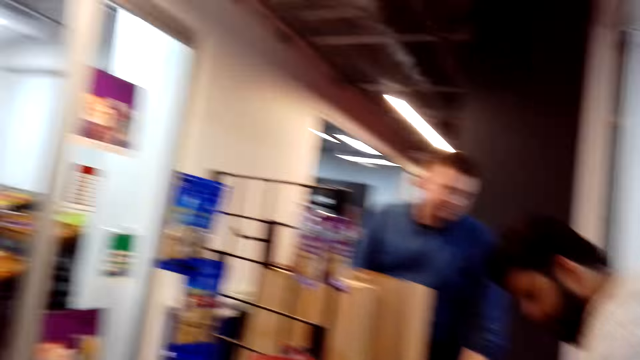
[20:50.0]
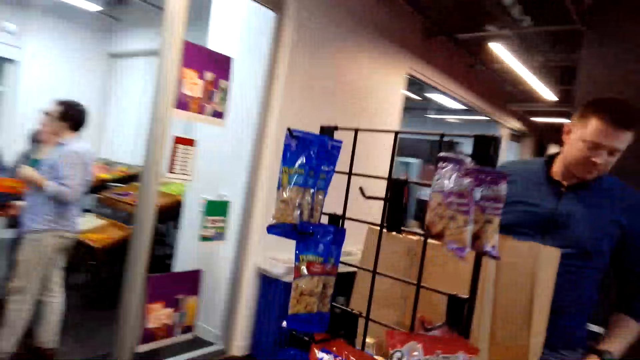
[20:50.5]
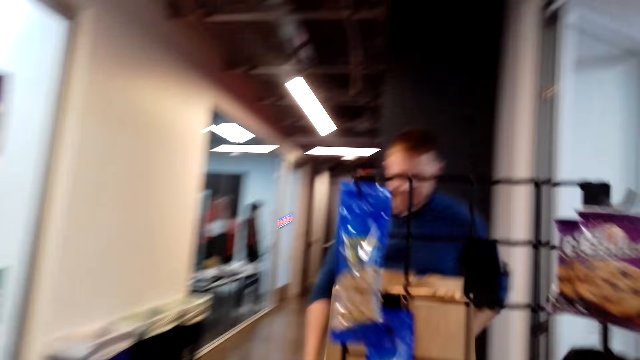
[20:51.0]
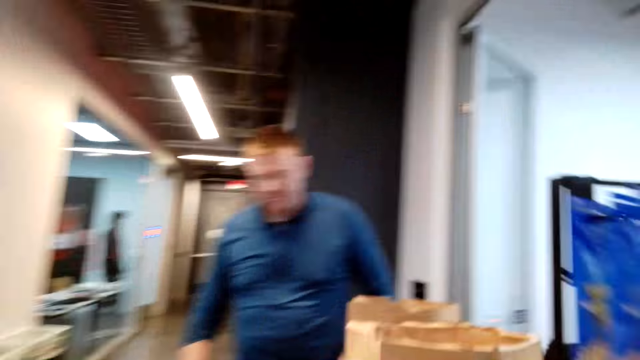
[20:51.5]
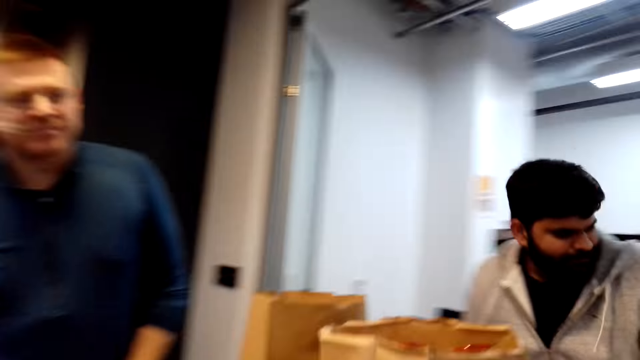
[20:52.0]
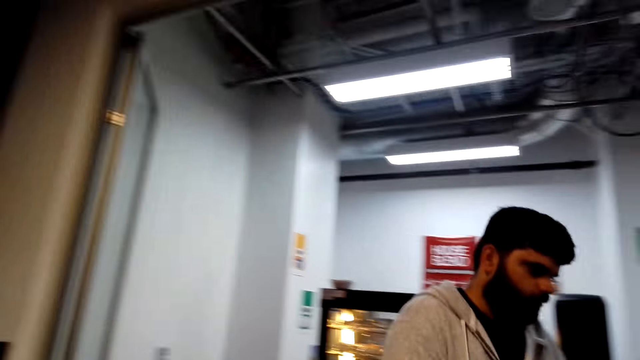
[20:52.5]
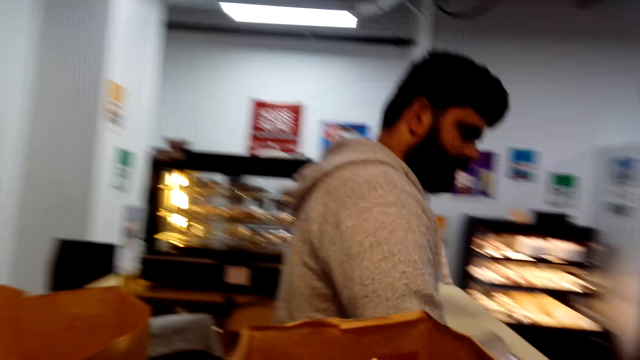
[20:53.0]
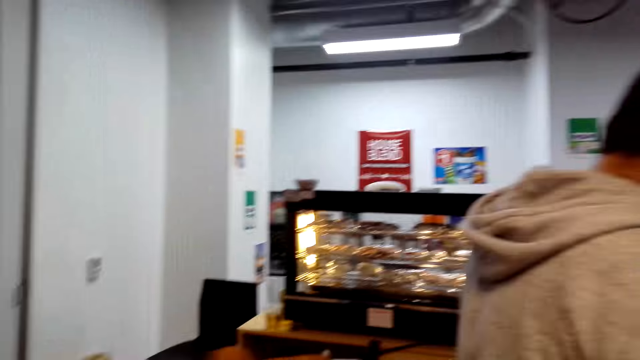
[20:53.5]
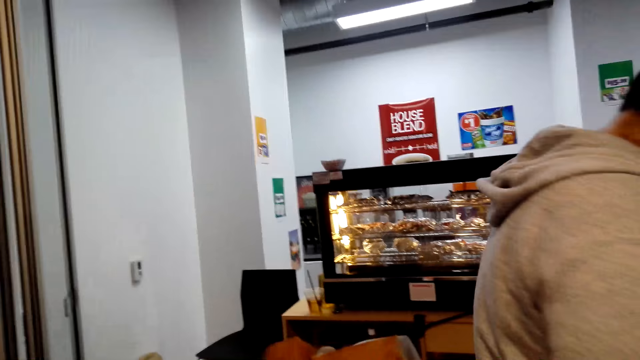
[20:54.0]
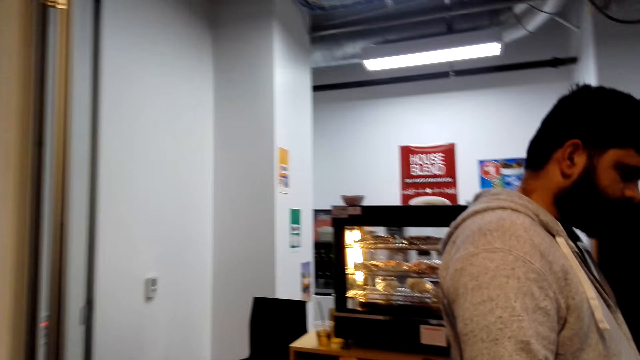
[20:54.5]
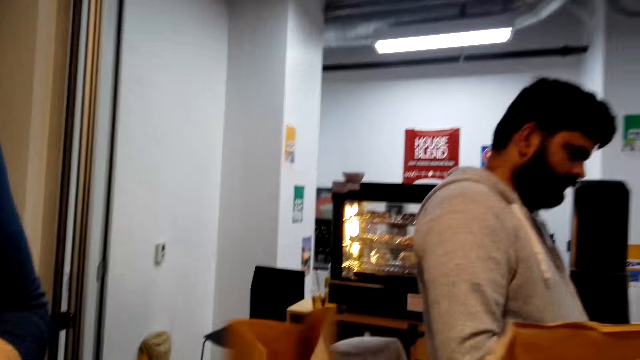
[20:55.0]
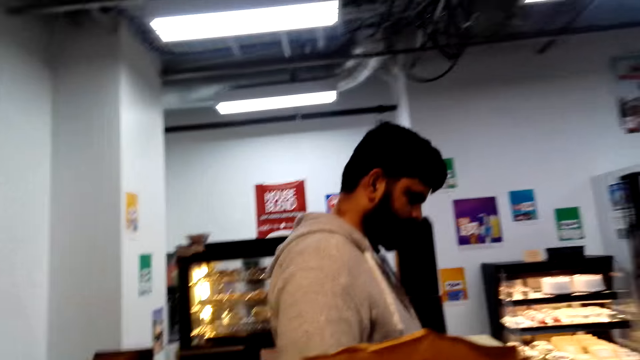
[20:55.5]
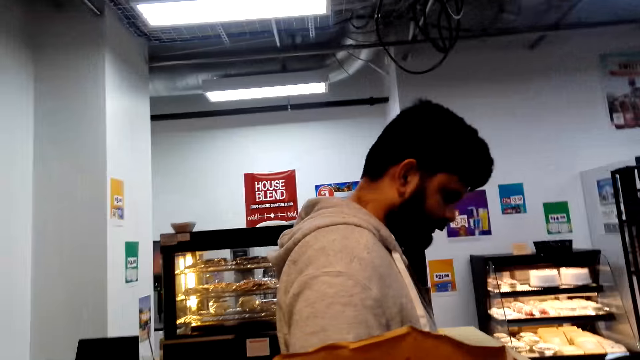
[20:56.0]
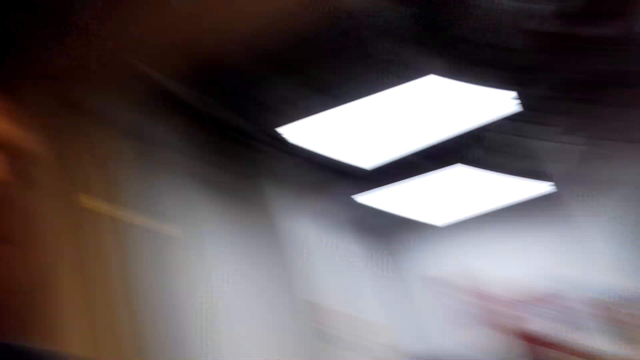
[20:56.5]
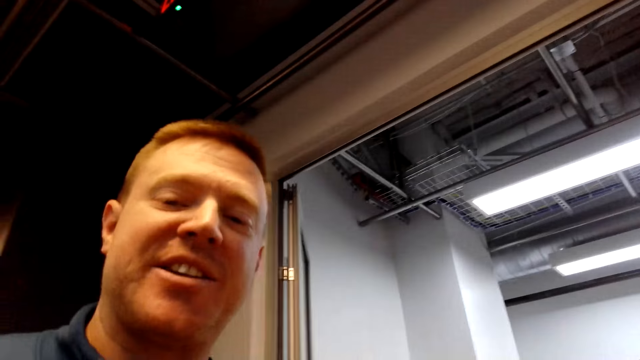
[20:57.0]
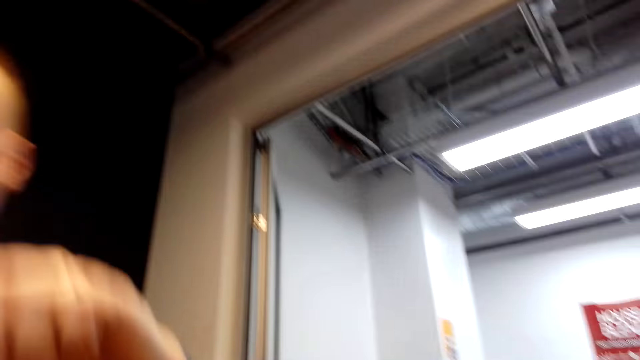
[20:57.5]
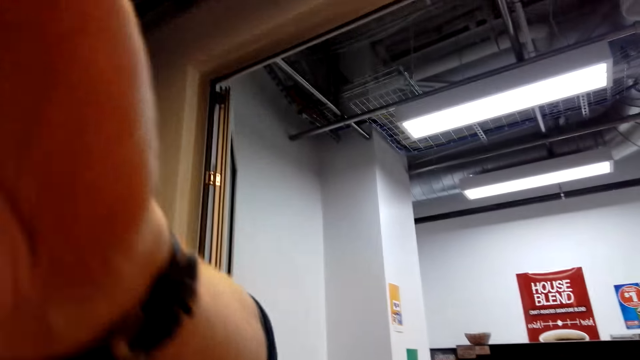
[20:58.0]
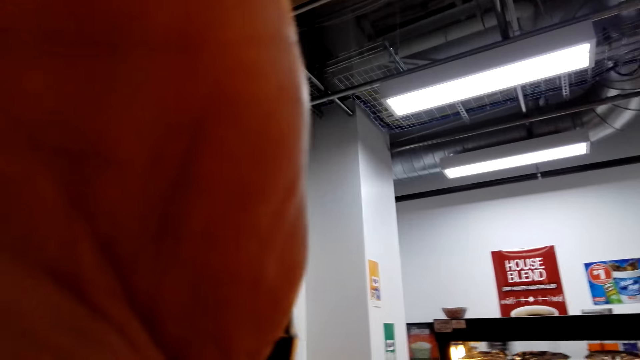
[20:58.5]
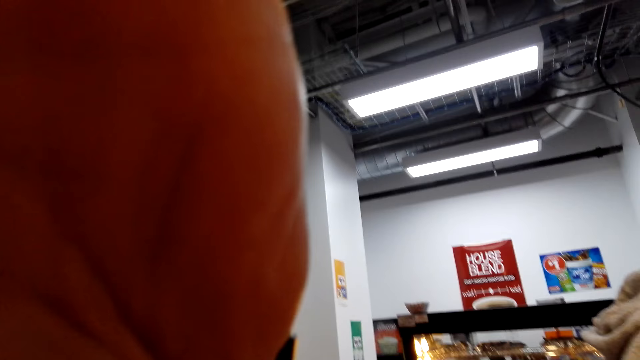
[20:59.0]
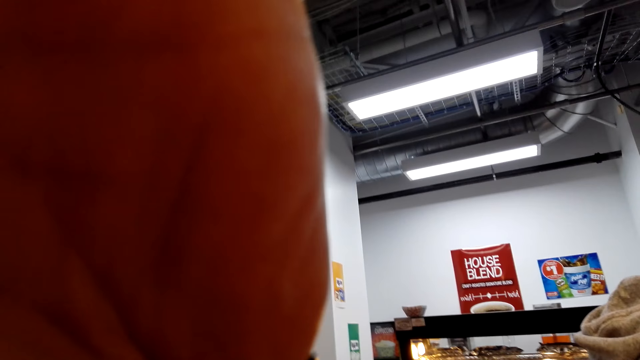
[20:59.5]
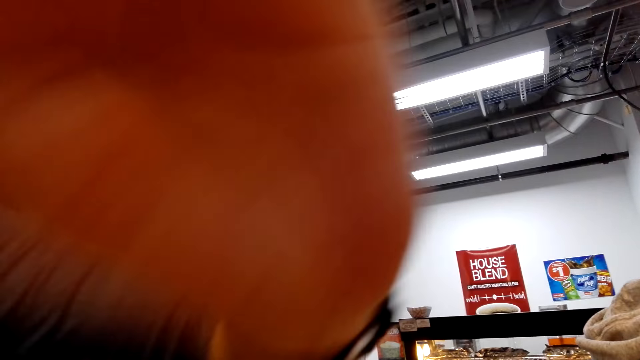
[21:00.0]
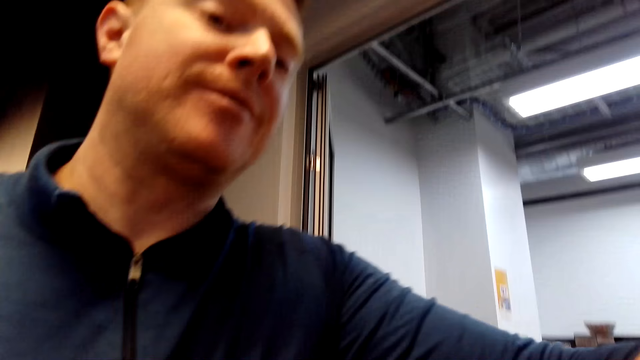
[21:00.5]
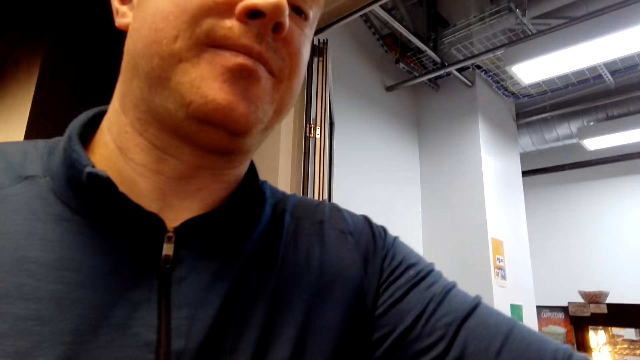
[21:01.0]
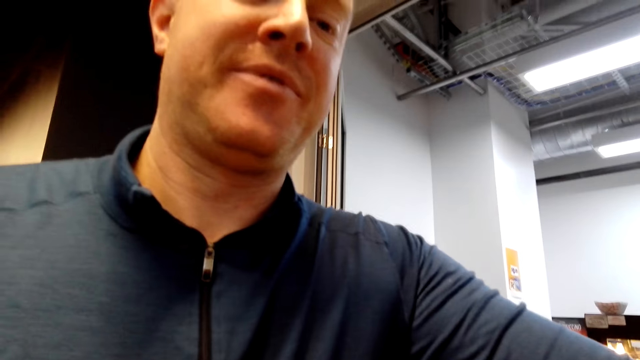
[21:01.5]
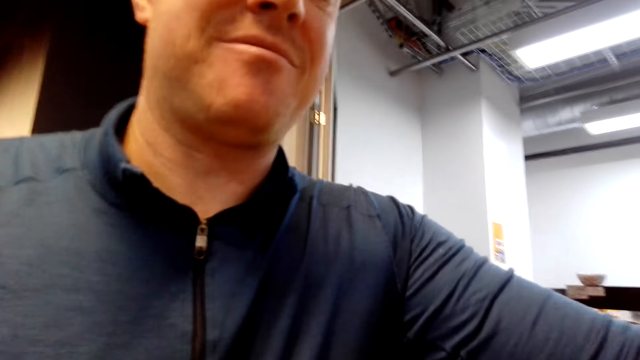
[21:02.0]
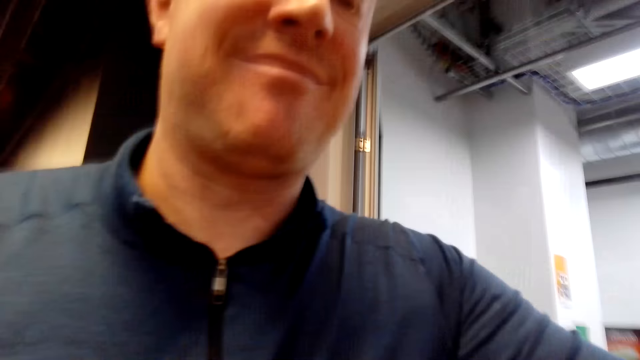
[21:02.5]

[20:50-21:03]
The camera wearer moves around. A male blocks the camera. The male adjusts the camera wearer's camera. The camera wearer gives the camera to the male.

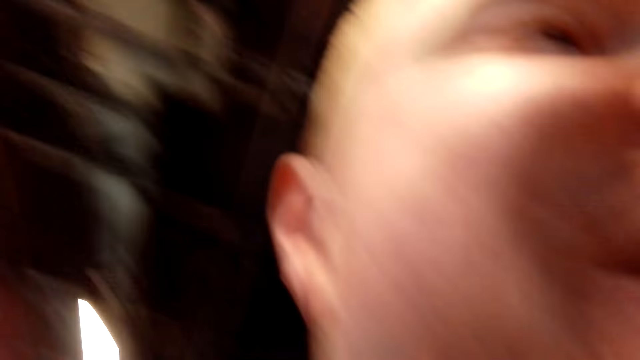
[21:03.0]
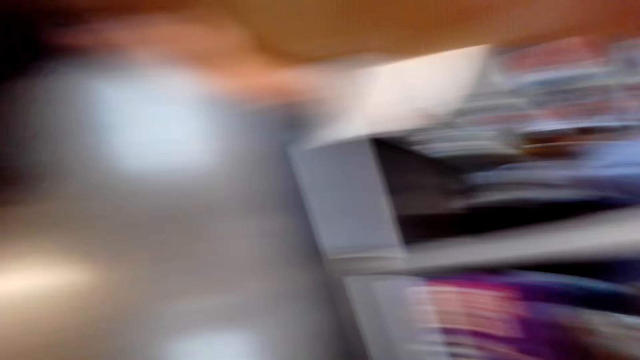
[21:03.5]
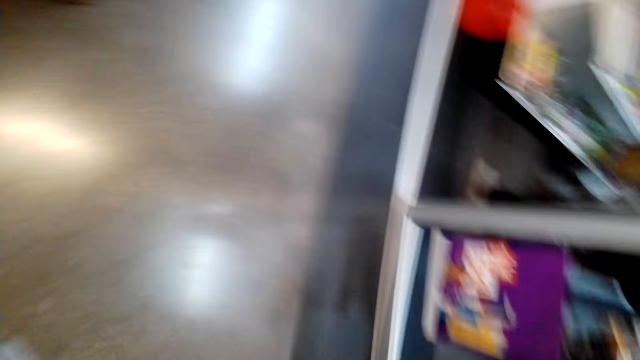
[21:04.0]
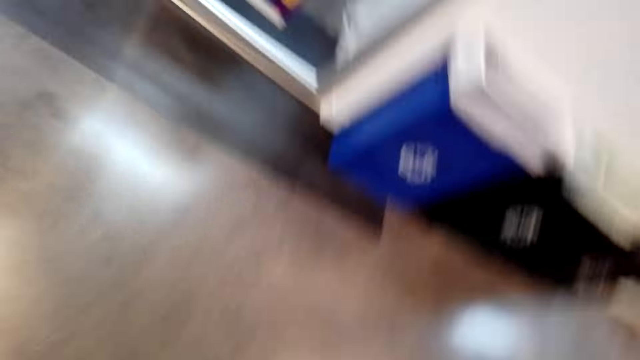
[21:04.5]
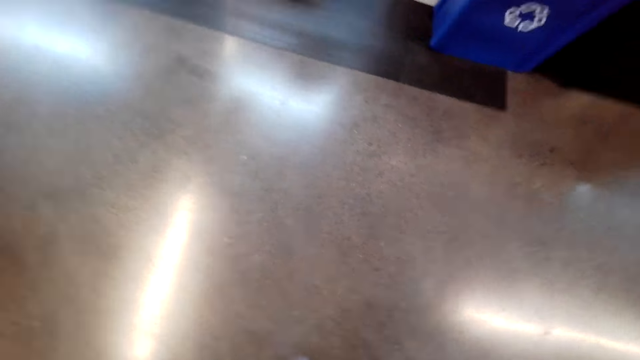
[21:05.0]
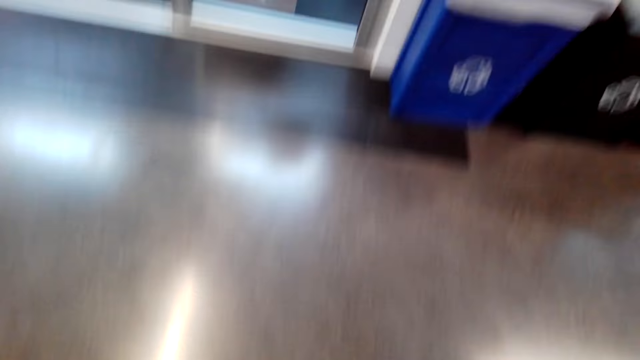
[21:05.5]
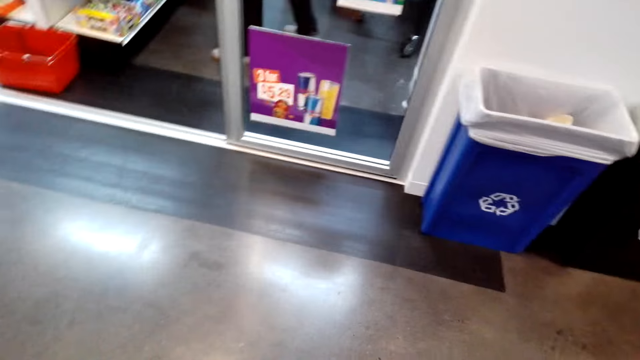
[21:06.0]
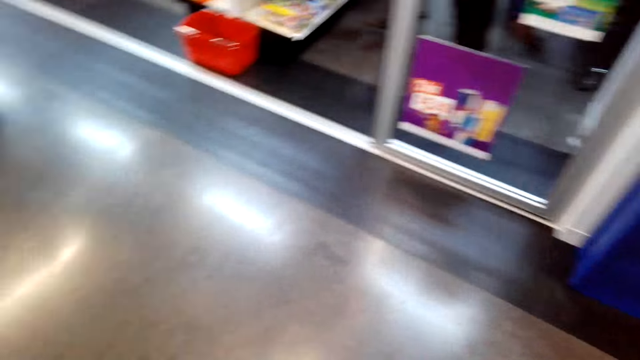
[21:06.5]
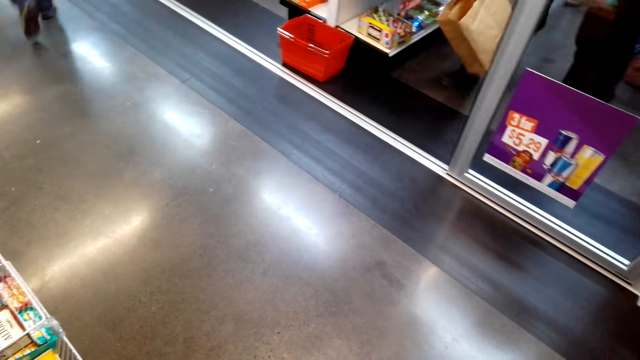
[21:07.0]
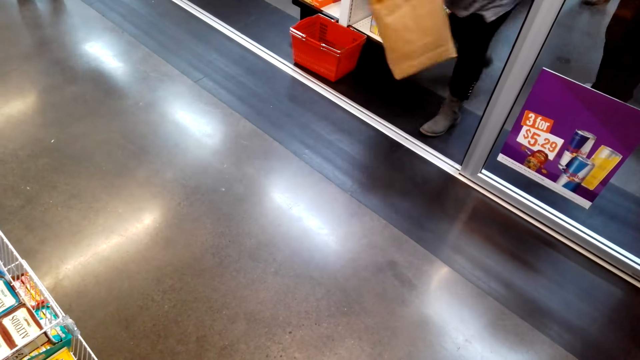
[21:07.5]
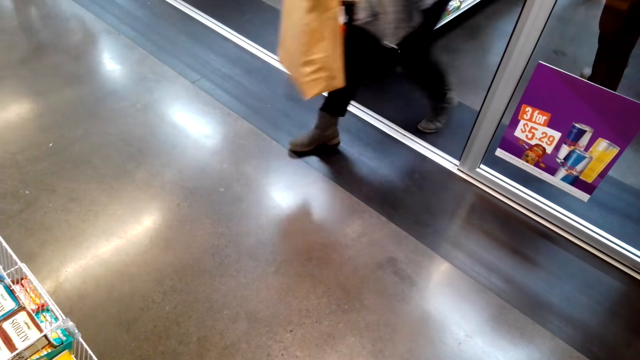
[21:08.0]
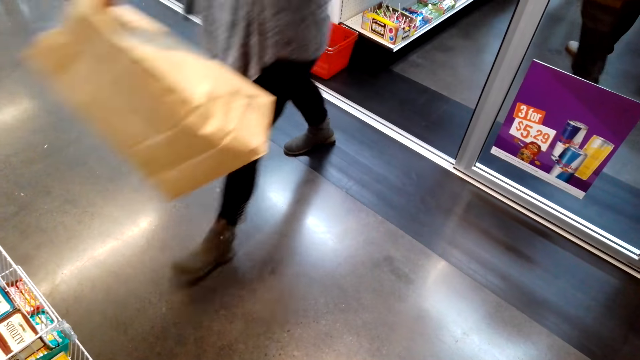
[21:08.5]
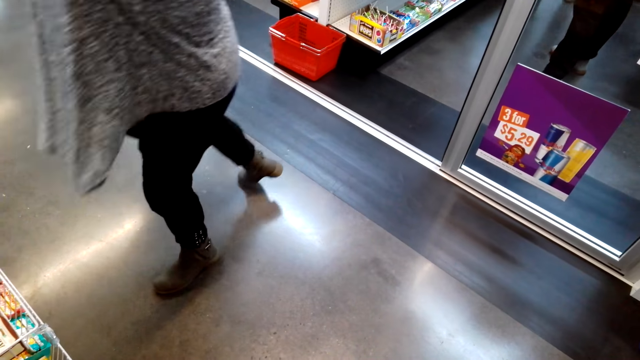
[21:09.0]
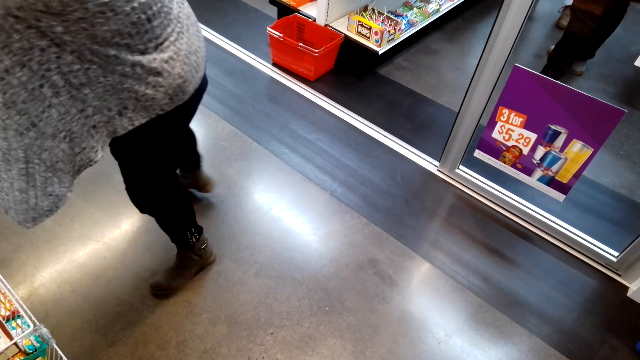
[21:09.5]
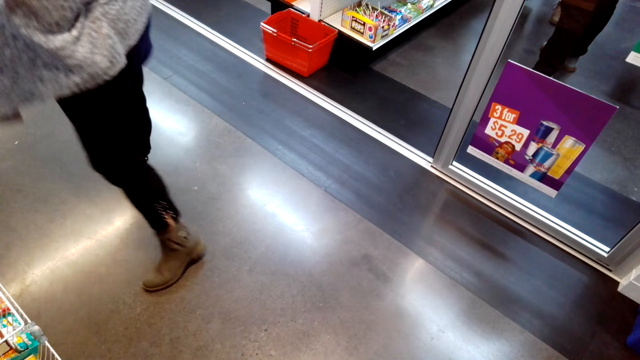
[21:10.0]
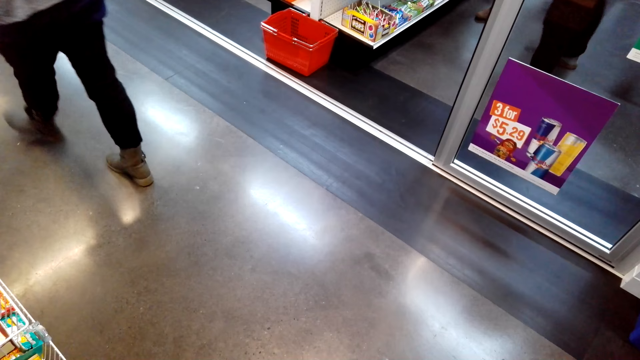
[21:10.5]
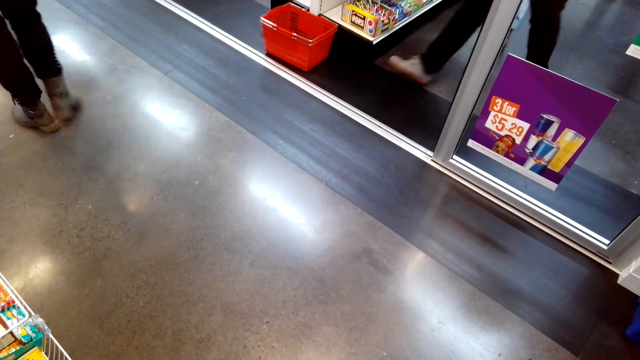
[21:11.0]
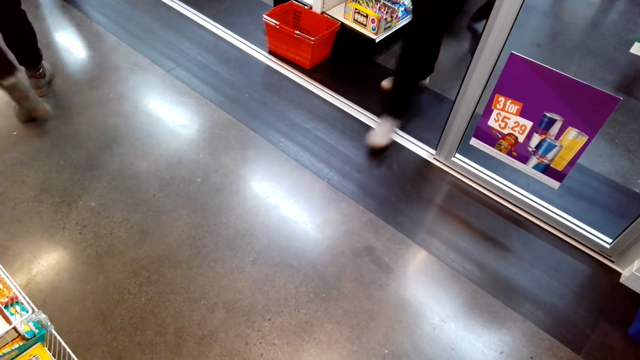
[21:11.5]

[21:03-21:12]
The camera wearer looks around. A man walks in the area with a paper bag. The man walks in the area.
